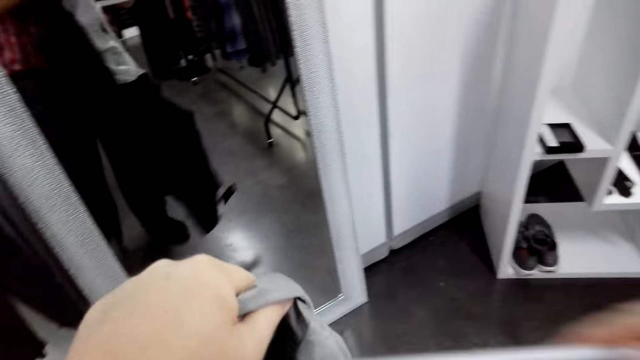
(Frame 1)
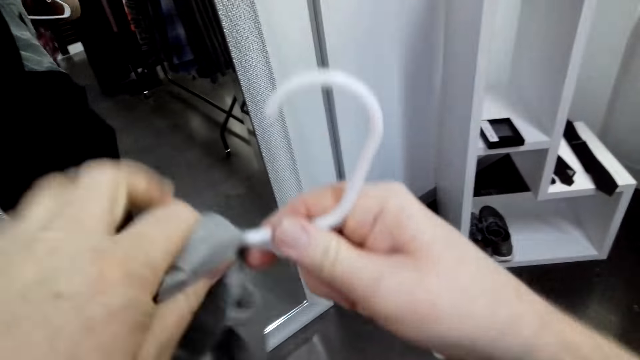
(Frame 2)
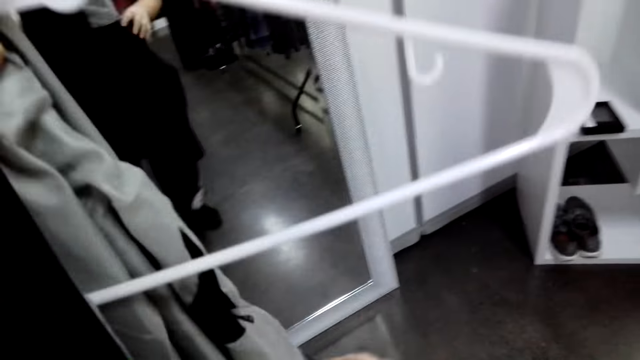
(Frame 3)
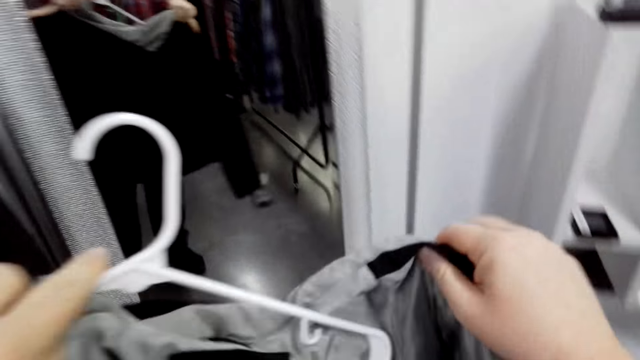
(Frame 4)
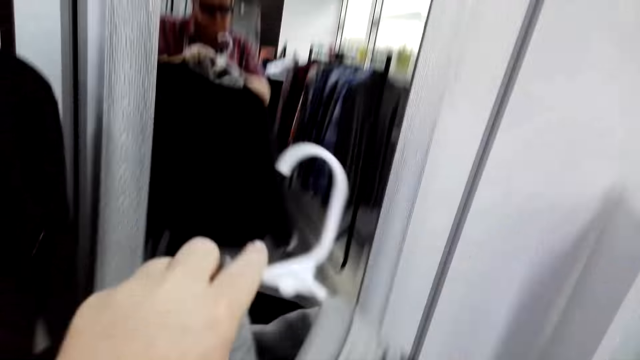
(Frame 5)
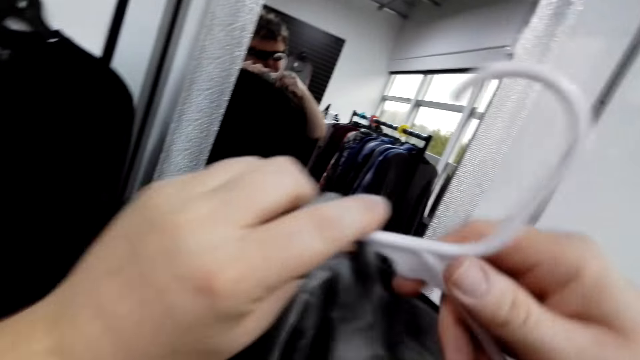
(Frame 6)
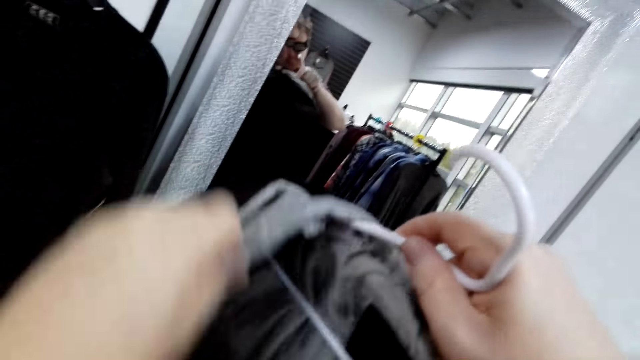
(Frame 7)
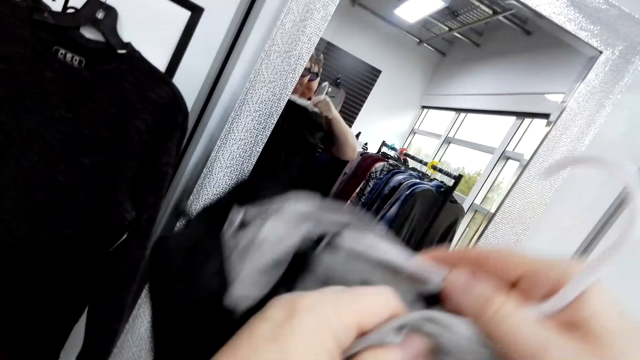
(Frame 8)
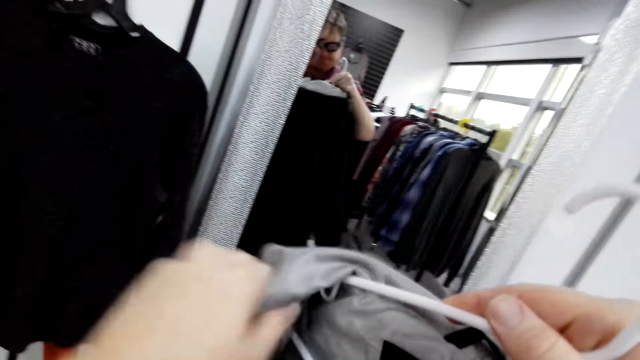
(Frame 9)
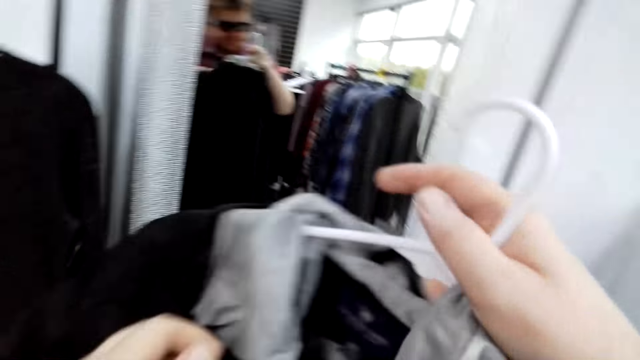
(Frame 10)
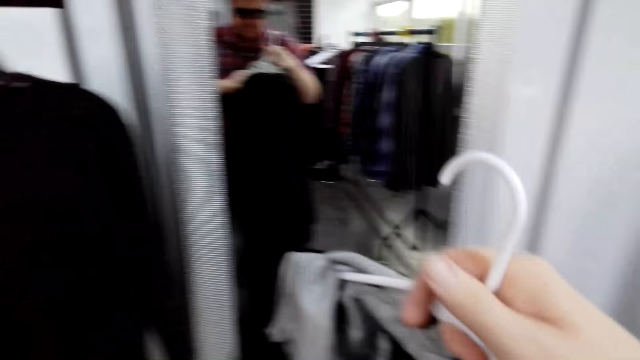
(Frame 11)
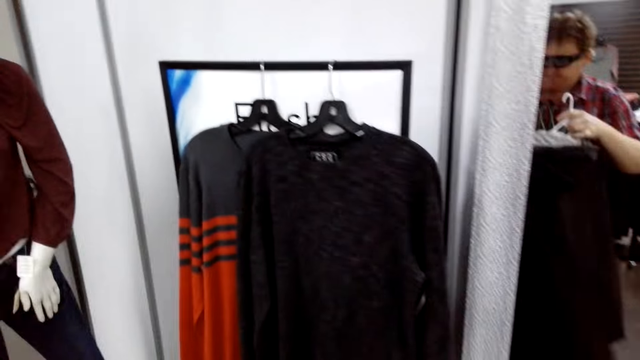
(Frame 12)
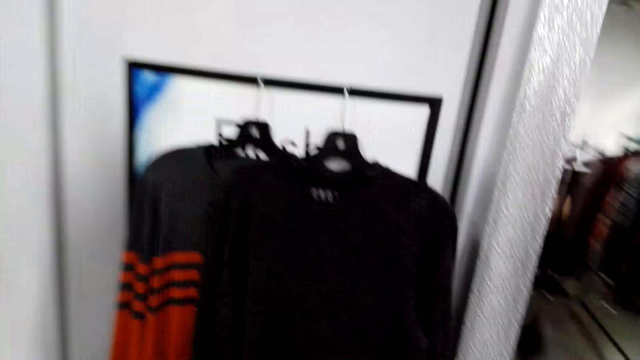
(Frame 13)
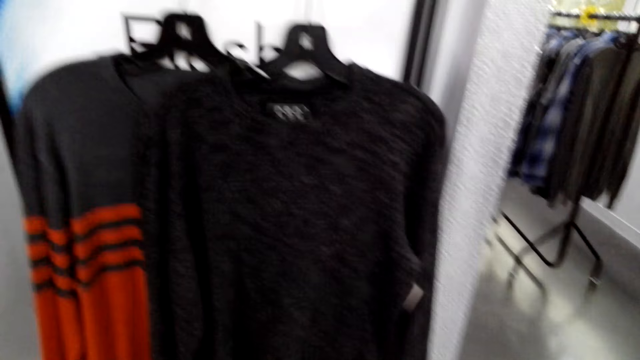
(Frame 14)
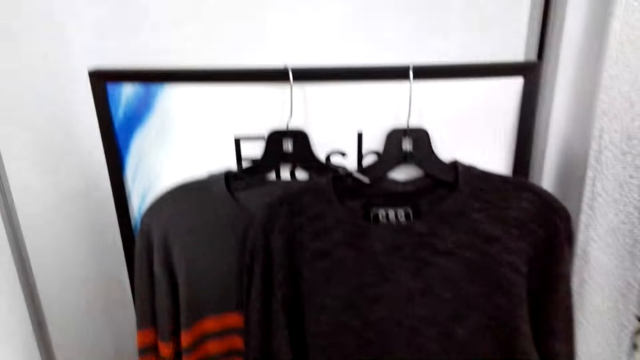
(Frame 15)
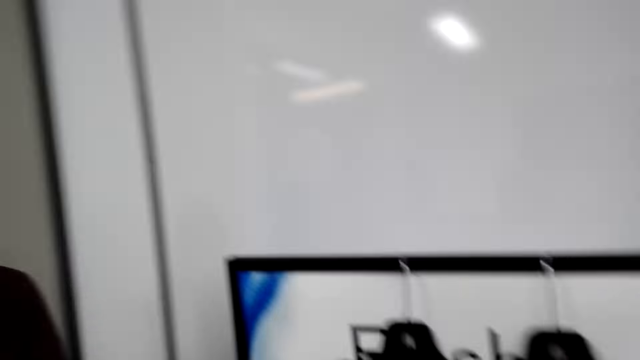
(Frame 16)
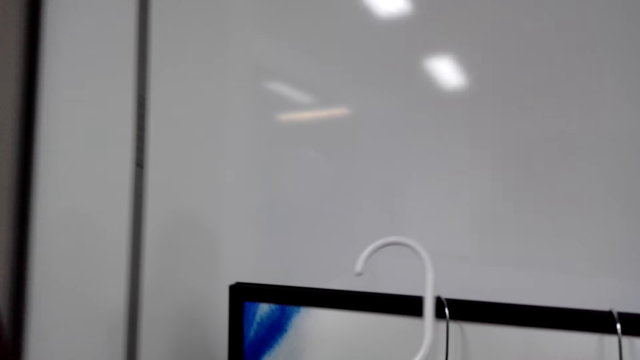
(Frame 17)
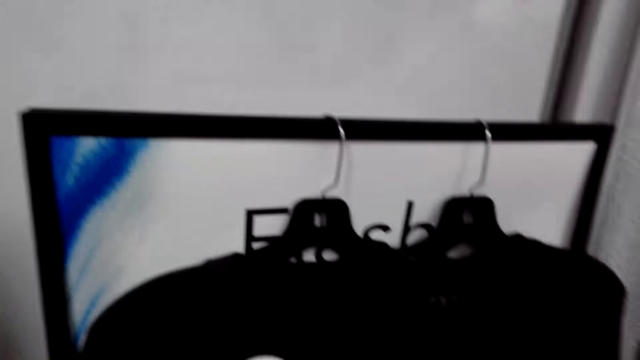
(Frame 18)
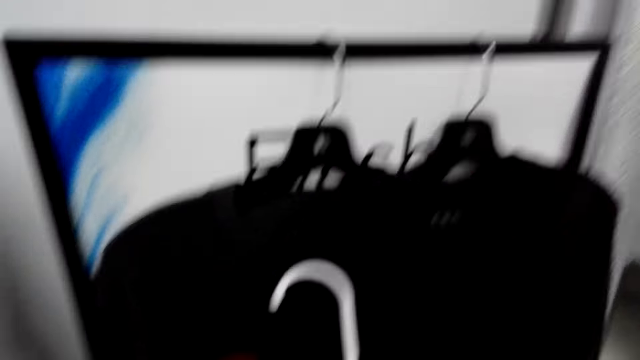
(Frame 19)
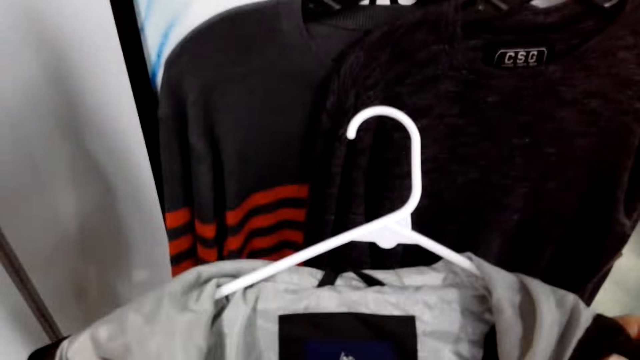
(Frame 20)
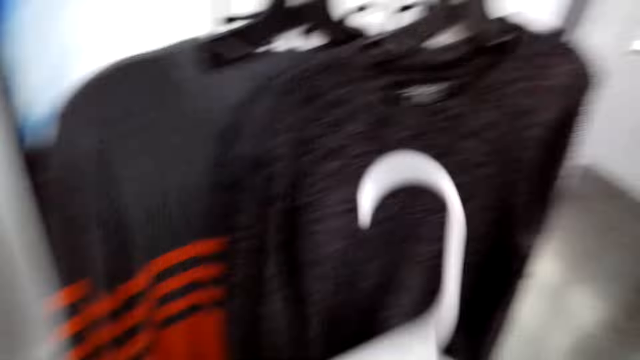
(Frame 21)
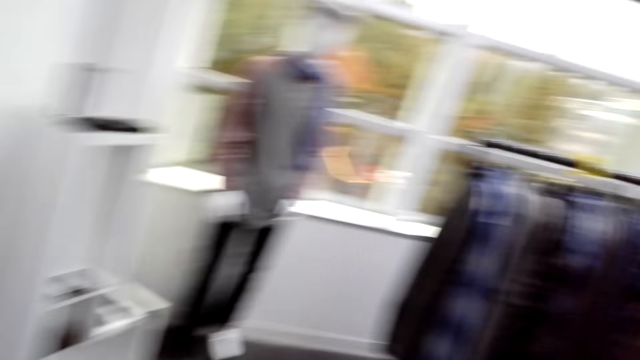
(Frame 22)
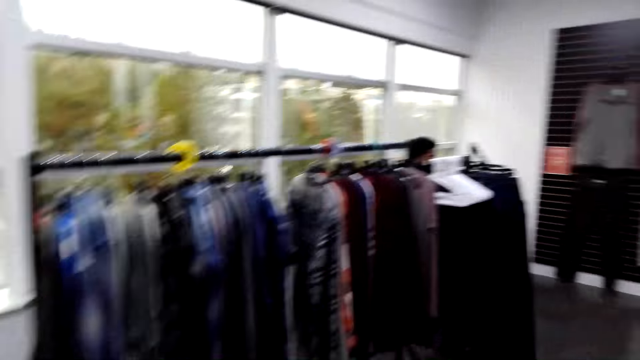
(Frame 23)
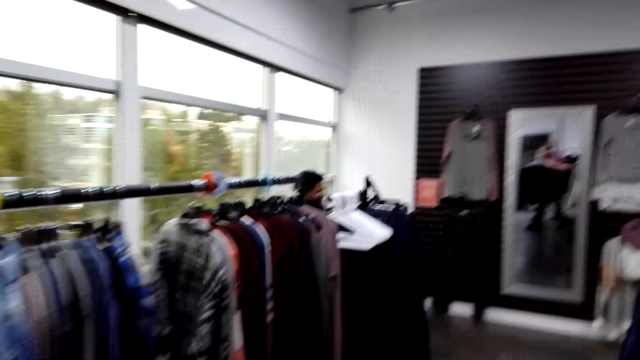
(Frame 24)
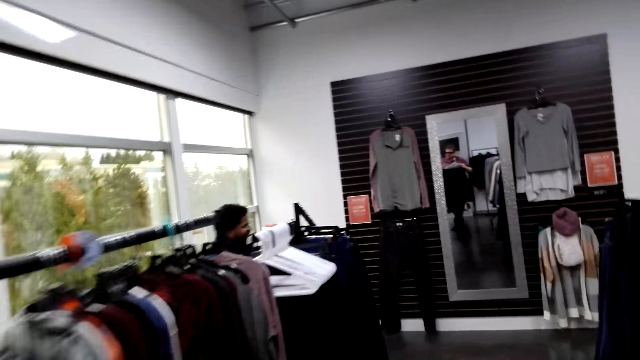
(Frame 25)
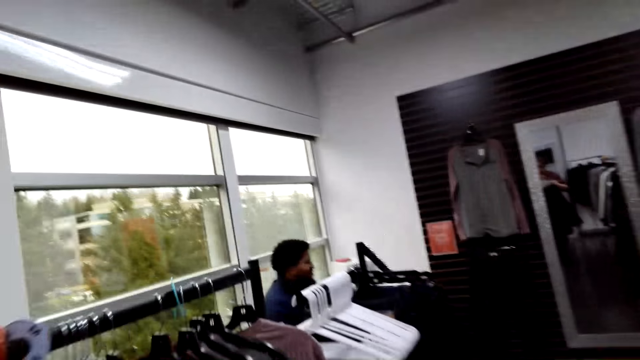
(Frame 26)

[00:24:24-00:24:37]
The camera wearer hangs the jacket on the hanger. They move towards the clothes. They walk around the boutique. They inspect the jacket. They move towards the rack.

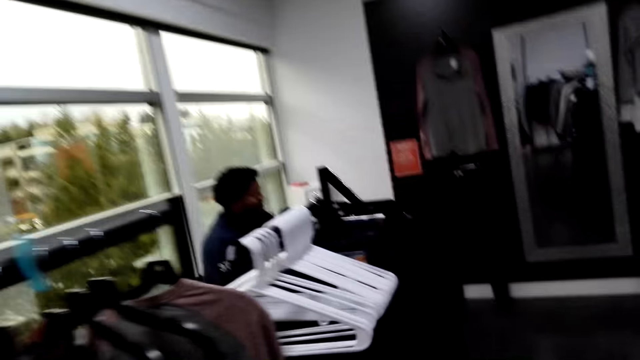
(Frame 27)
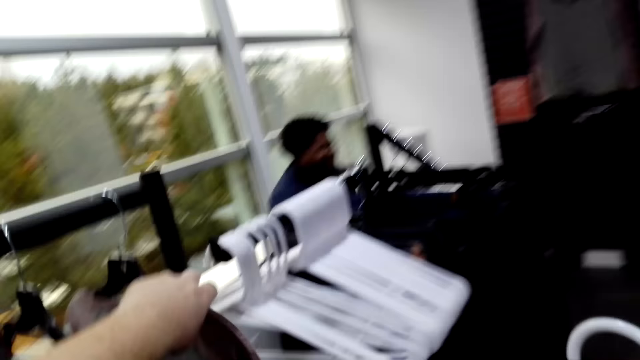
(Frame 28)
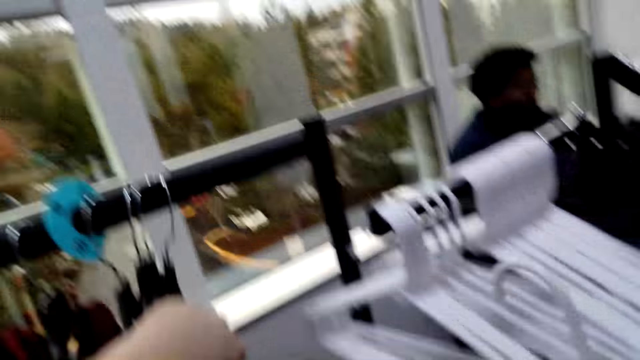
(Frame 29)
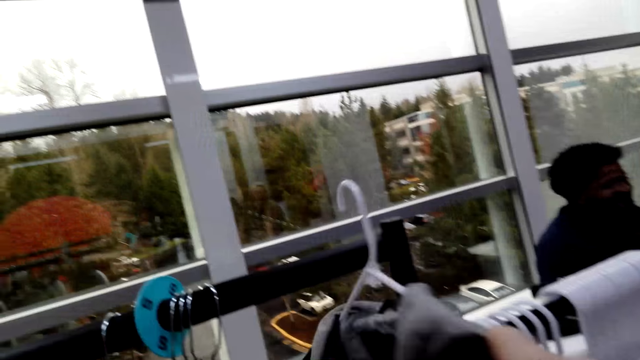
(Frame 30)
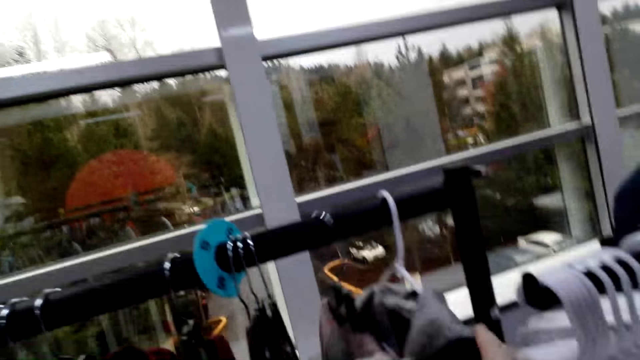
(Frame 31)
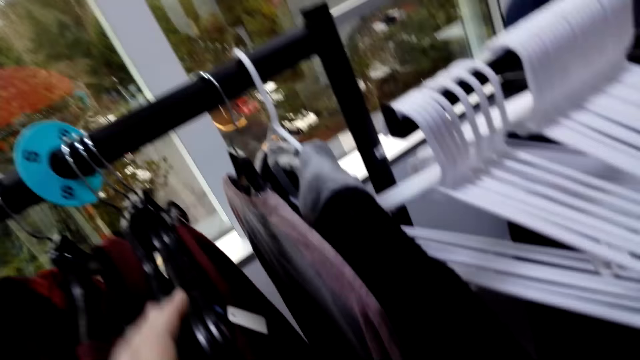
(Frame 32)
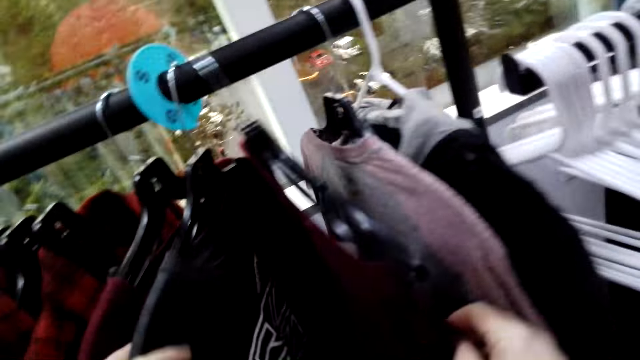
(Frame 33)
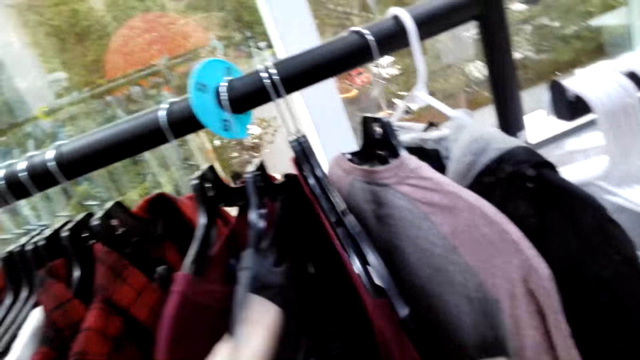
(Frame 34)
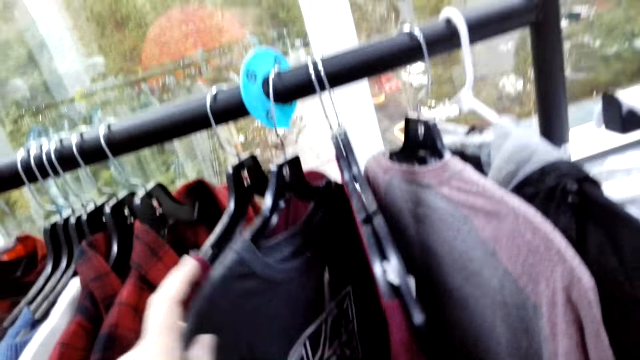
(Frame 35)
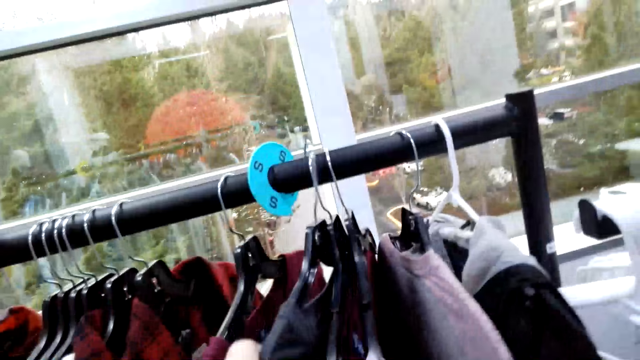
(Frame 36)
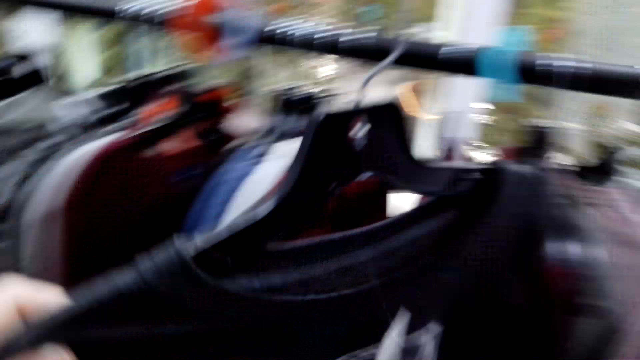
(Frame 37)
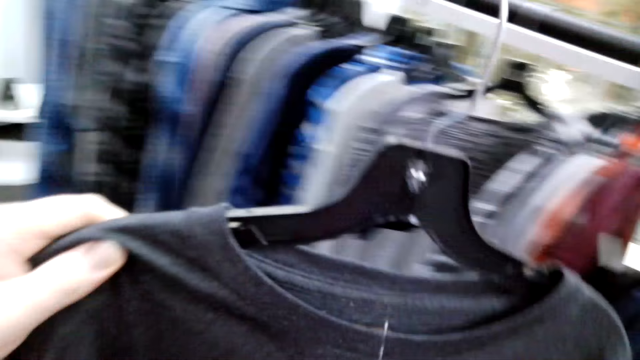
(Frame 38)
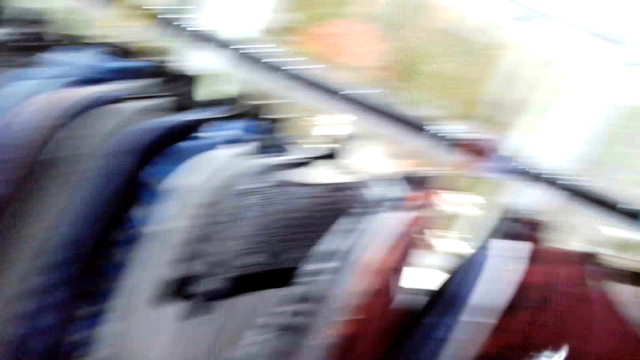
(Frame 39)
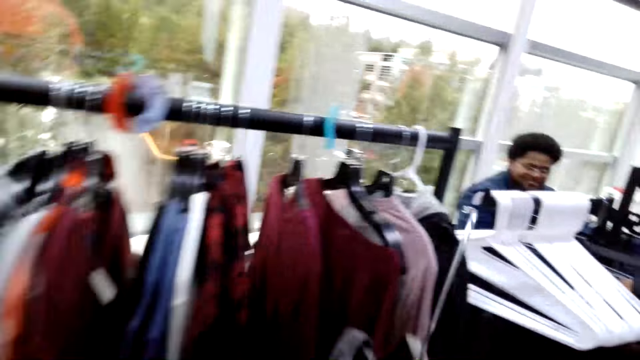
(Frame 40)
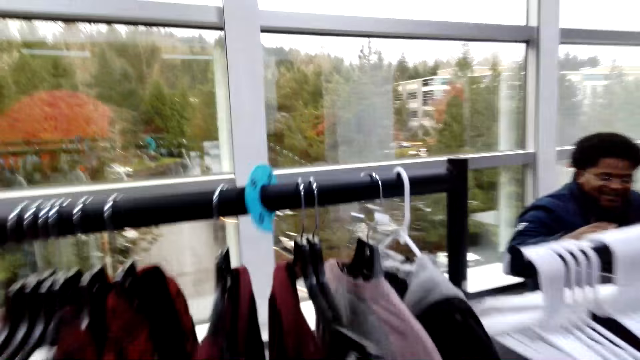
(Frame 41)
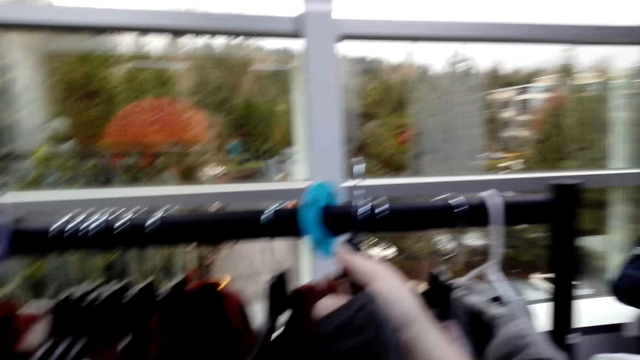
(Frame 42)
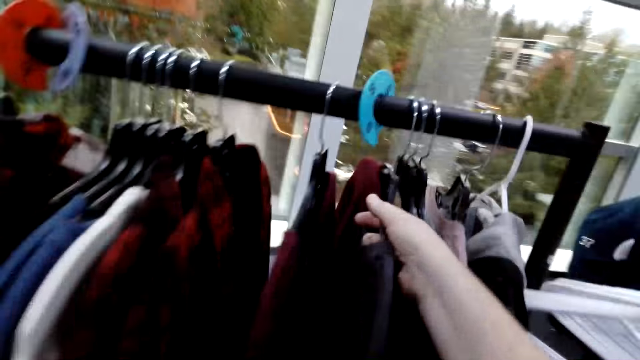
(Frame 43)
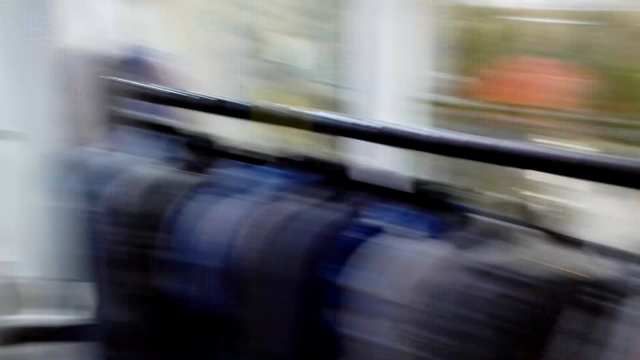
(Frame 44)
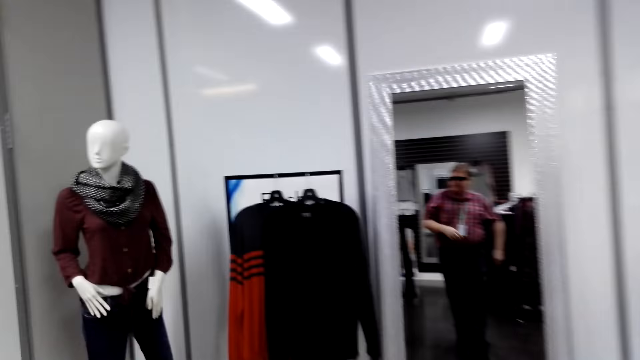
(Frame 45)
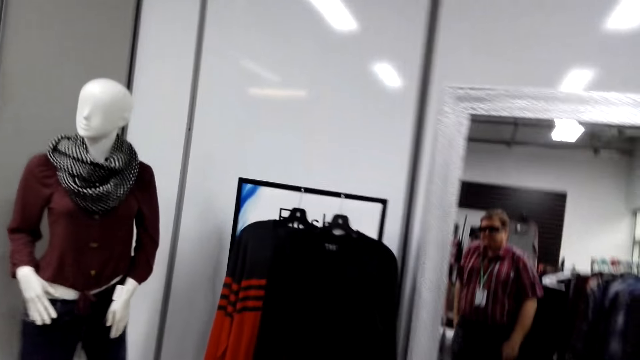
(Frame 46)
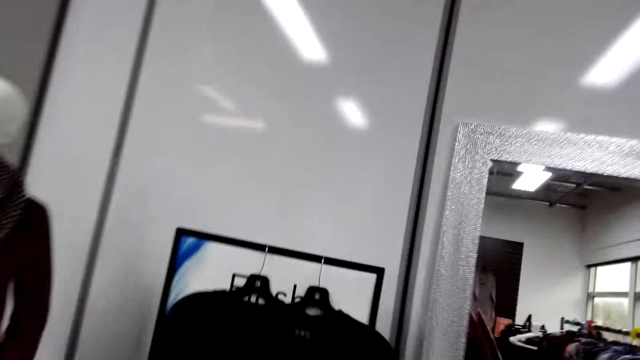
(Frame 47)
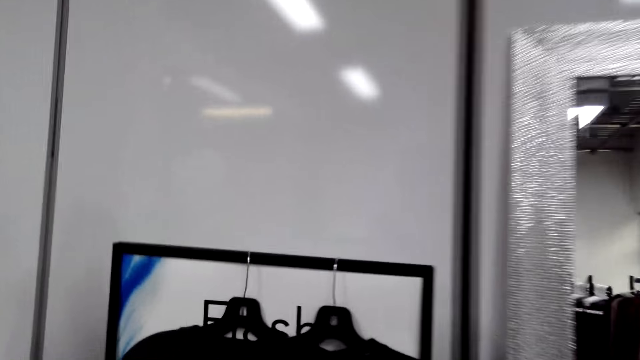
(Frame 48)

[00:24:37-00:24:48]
The camera wearer moves the hanger to the left. They put the cloth in the cloth line. They hang the jacket on the hanger. They inspect the clothes on the rack. They remove the hanger from the rack. They pick the cloth from the line. They move towards the rack. They hang the hanger on the rack. They return the cloth. They walk towards the mirror. They walk around the boutique.
